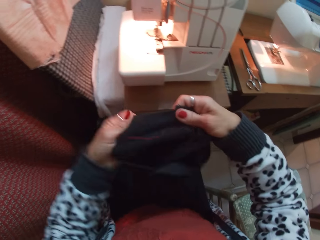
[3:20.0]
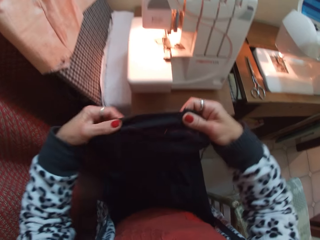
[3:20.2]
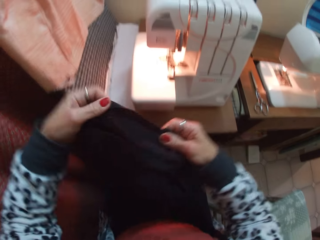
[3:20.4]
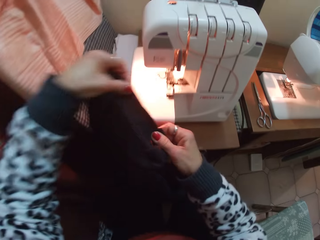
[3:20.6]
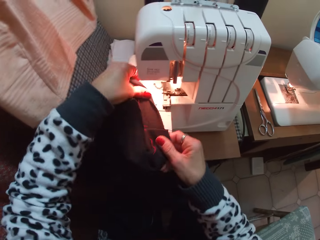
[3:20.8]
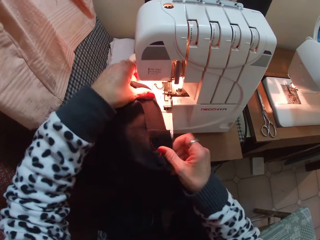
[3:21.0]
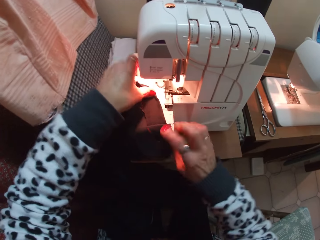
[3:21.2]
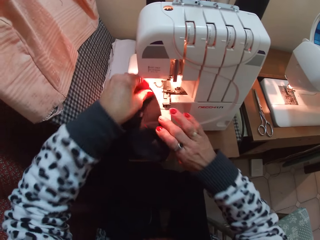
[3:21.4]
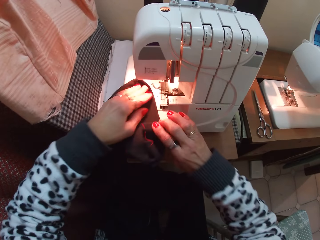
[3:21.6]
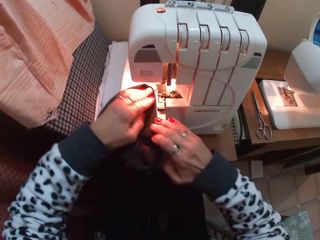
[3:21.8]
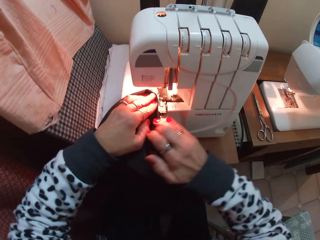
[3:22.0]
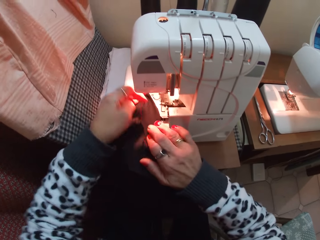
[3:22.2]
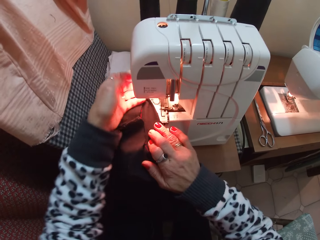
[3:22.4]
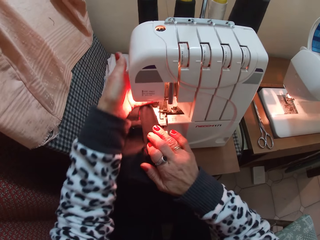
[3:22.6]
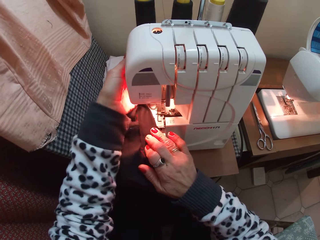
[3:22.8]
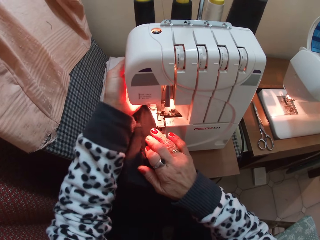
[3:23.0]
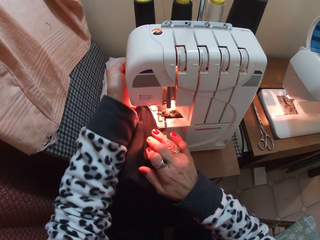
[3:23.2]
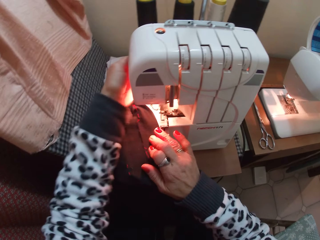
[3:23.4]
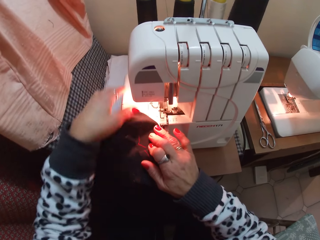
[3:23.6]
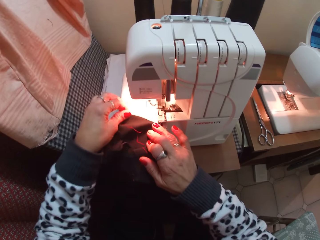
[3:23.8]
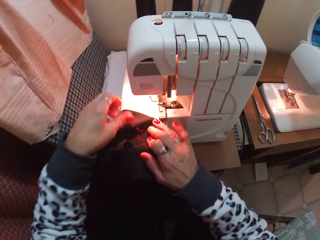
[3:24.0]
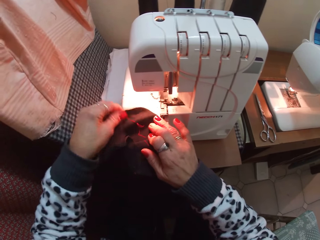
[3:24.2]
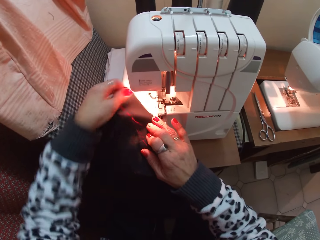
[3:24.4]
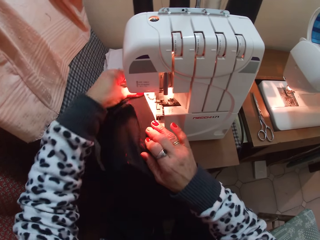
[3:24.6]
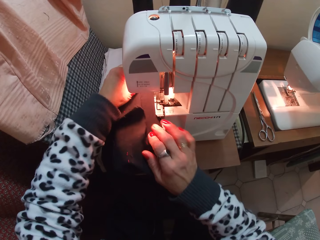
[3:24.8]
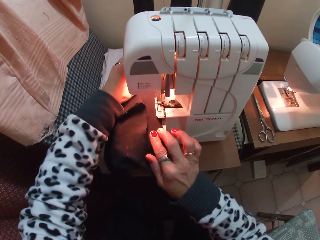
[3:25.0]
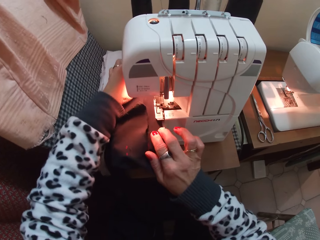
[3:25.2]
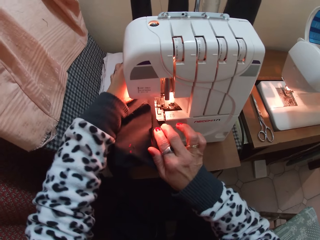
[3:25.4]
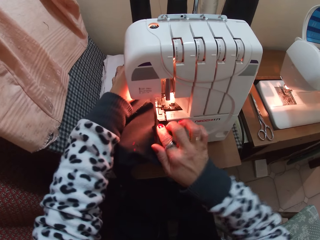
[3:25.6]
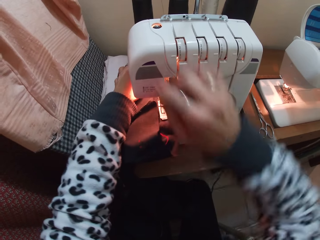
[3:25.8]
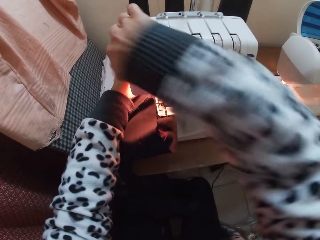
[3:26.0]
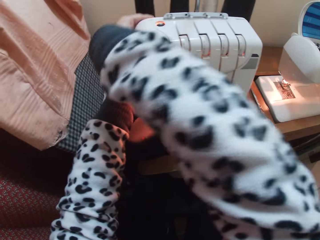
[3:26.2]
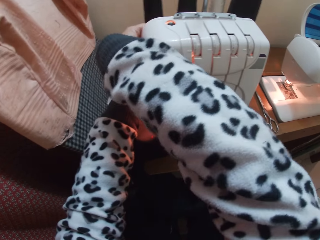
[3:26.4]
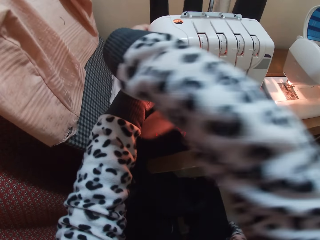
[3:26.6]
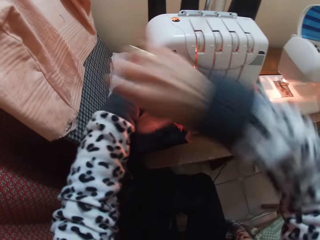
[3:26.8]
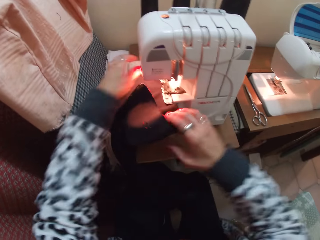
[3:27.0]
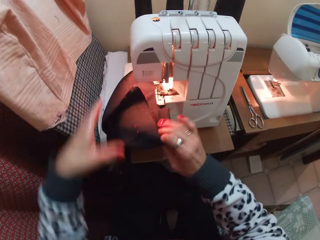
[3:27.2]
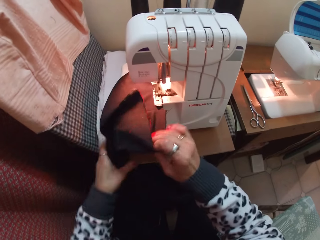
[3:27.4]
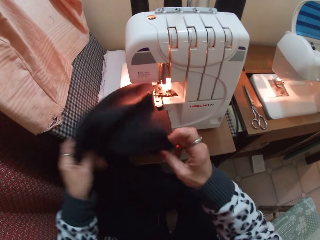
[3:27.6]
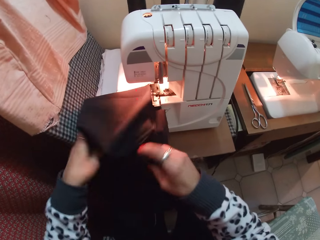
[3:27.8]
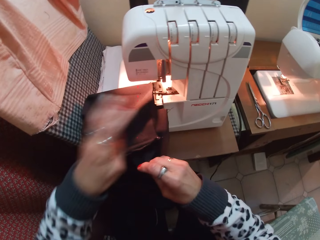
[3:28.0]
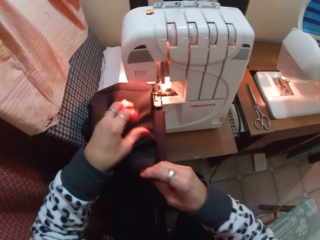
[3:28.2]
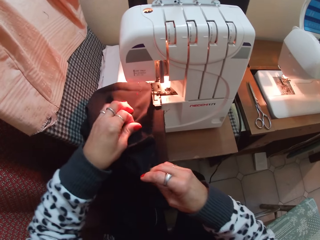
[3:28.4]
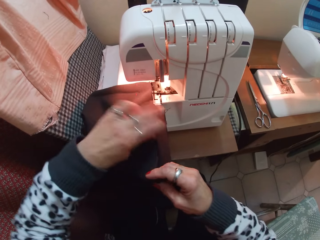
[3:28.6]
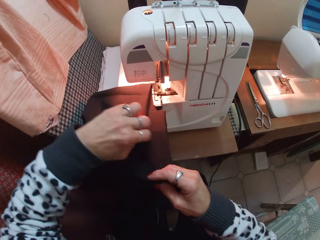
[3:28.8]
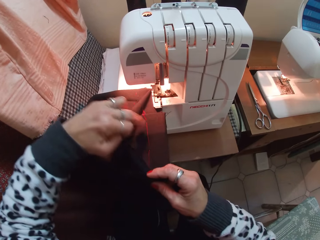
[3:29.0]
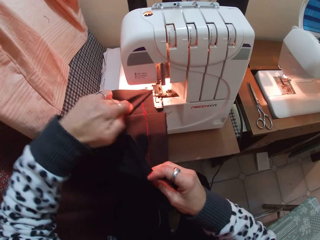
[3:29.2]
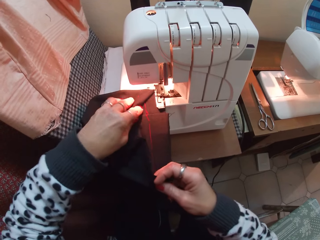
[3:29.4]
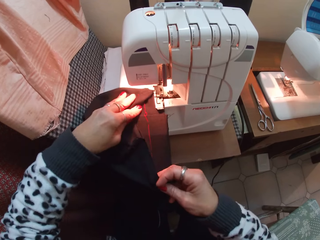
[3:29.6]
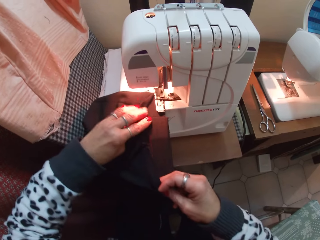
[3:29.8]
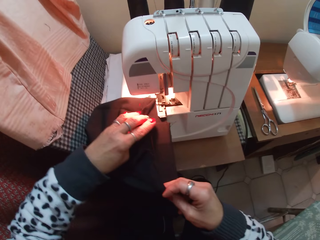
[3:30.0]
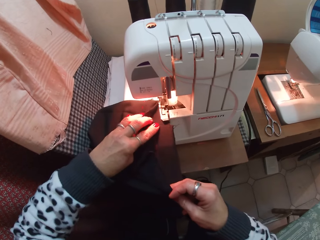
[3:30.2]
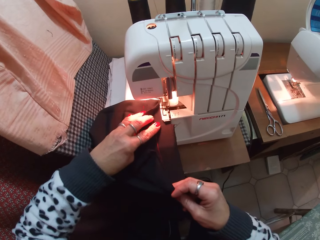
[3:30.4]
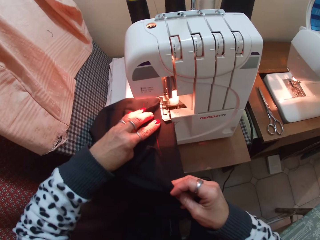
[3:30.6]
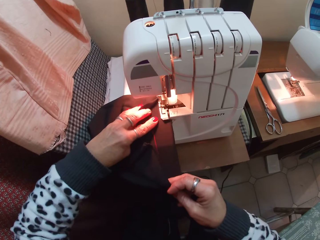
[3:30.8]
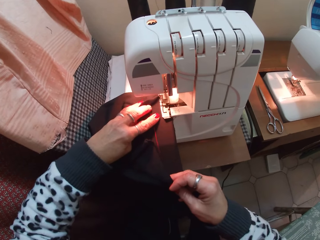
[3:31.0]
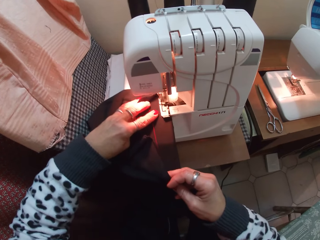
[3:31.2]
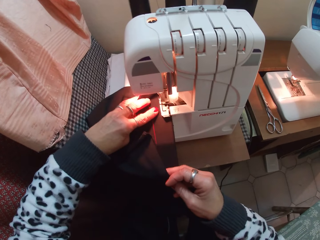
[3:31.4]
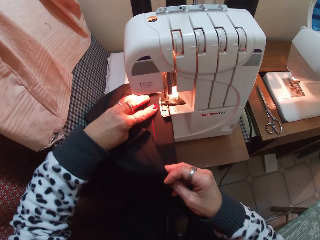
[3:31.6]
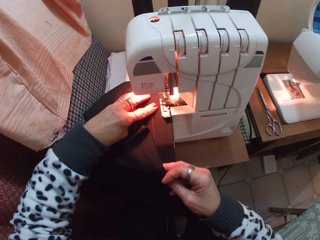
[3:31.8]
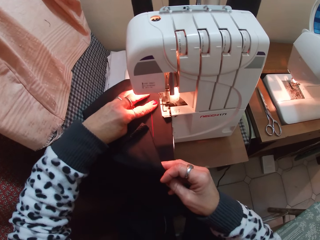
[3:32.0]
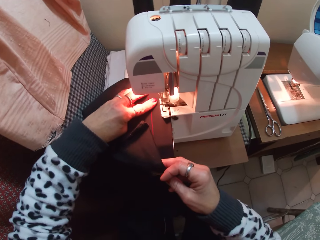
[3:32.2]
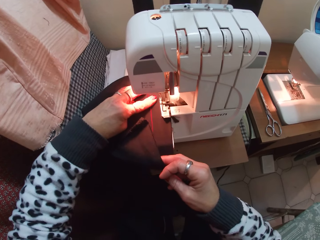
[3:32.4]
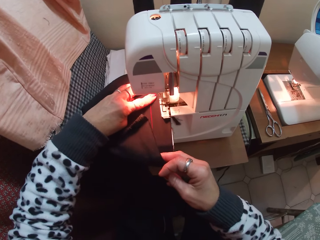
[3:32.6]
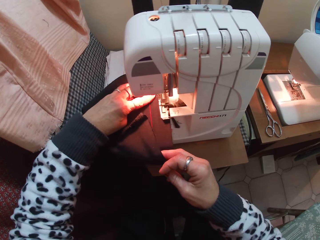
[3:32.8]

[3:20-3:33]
The camera wearer places the trouser on the whip stitch machine. They adjust the sewing machine. They adjust the trouser. They whip stitch the trouser.

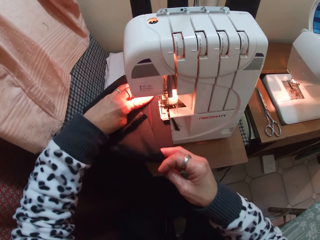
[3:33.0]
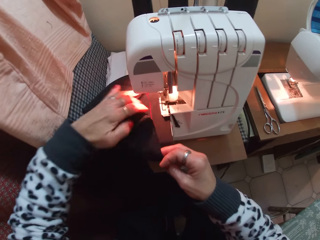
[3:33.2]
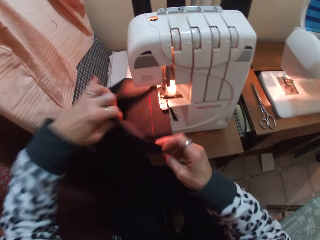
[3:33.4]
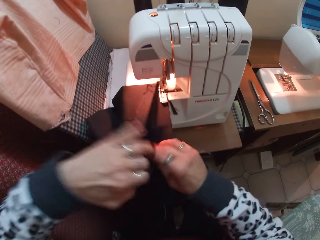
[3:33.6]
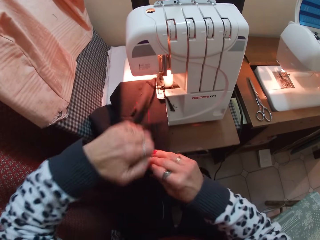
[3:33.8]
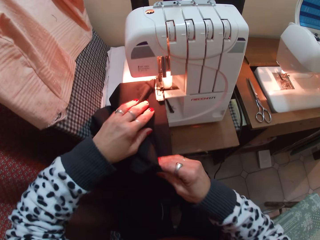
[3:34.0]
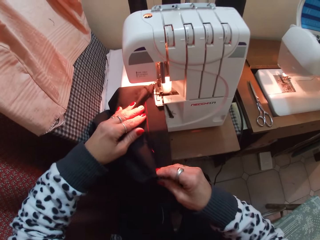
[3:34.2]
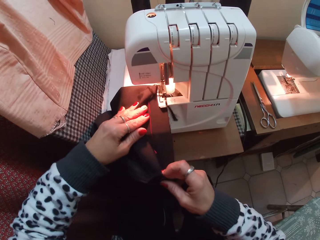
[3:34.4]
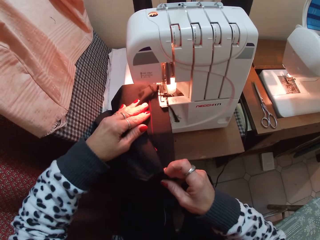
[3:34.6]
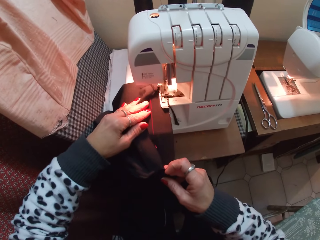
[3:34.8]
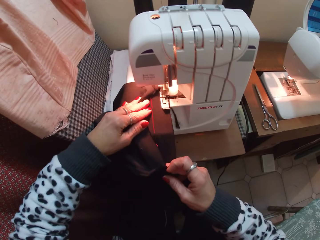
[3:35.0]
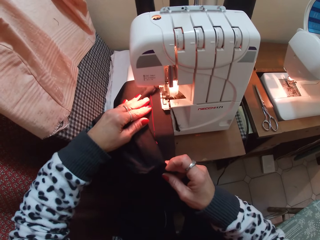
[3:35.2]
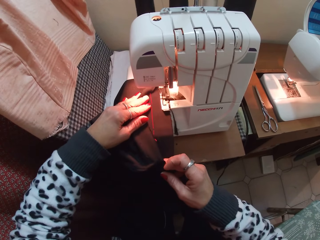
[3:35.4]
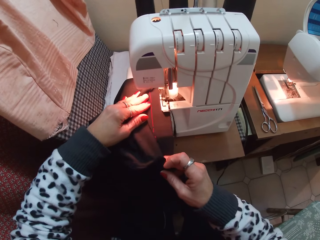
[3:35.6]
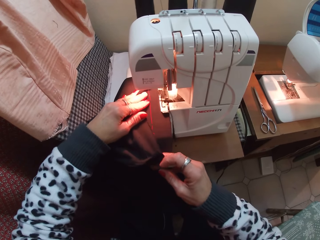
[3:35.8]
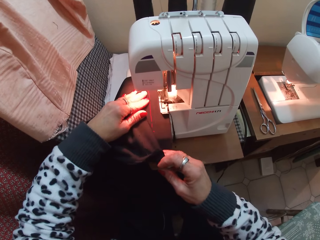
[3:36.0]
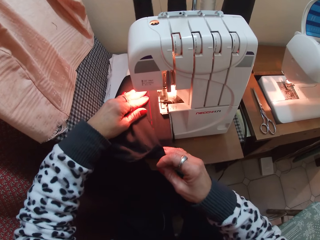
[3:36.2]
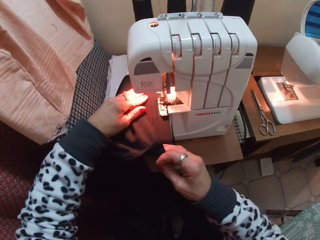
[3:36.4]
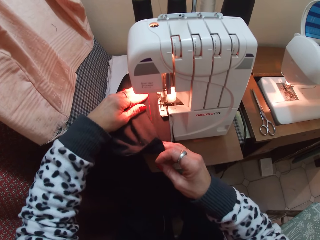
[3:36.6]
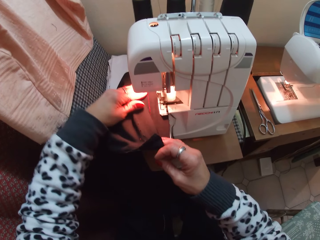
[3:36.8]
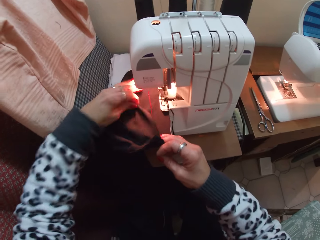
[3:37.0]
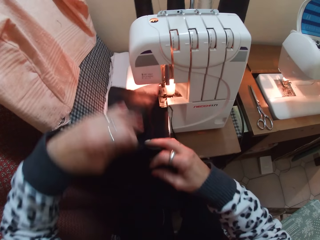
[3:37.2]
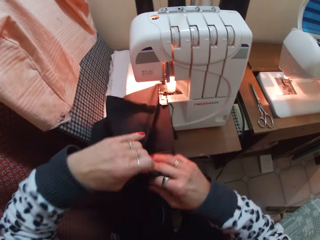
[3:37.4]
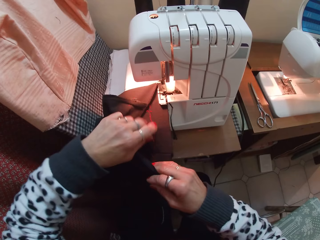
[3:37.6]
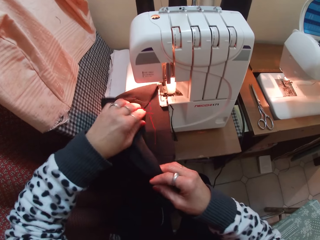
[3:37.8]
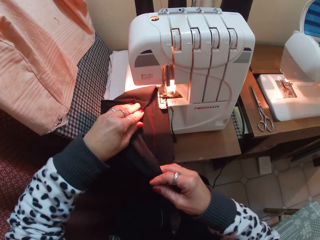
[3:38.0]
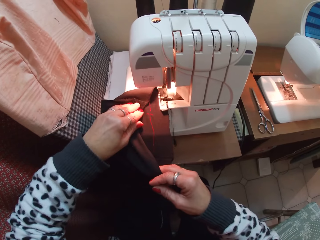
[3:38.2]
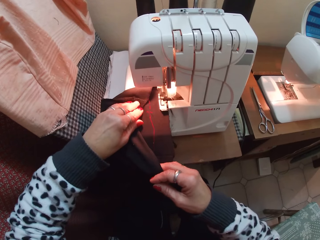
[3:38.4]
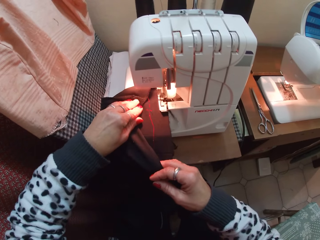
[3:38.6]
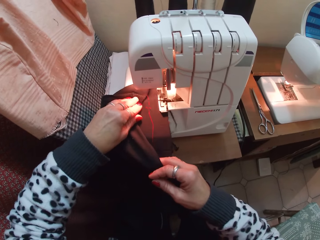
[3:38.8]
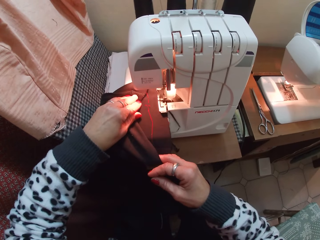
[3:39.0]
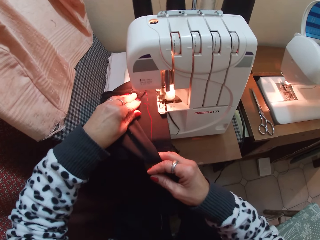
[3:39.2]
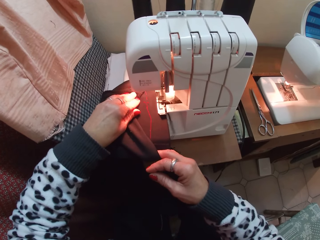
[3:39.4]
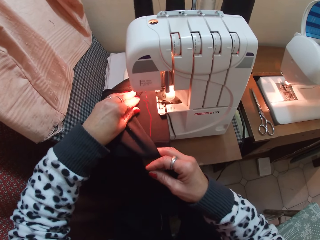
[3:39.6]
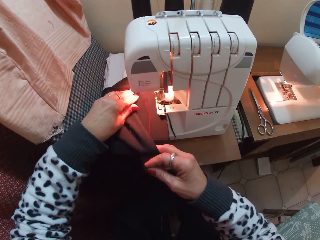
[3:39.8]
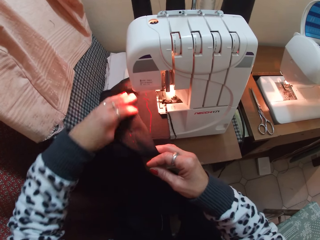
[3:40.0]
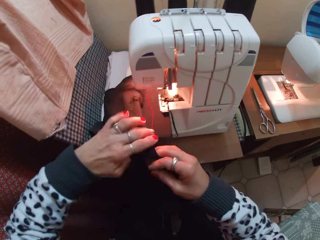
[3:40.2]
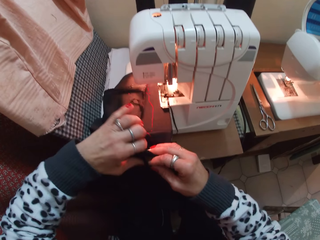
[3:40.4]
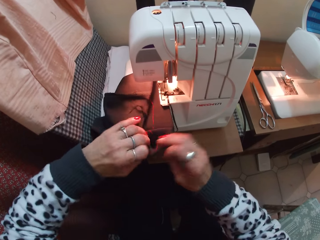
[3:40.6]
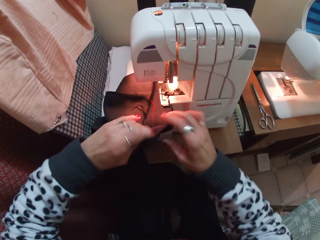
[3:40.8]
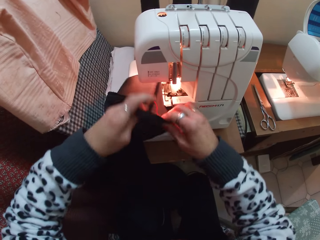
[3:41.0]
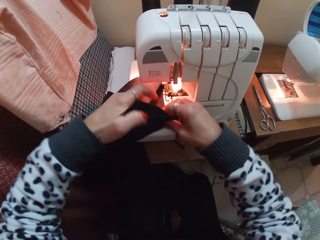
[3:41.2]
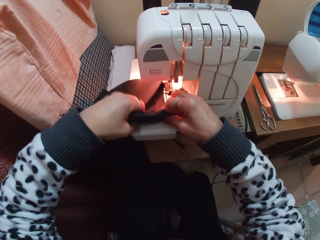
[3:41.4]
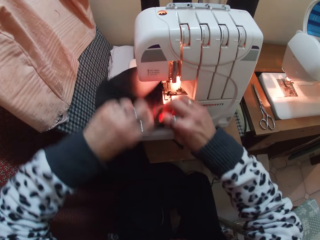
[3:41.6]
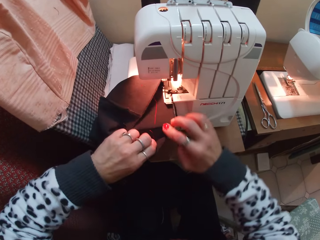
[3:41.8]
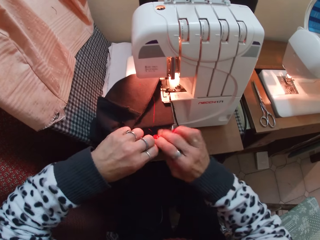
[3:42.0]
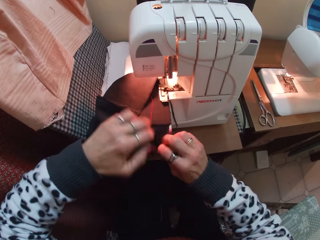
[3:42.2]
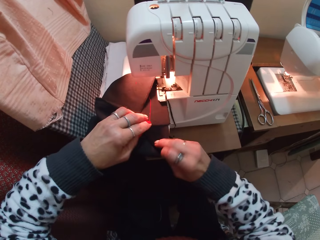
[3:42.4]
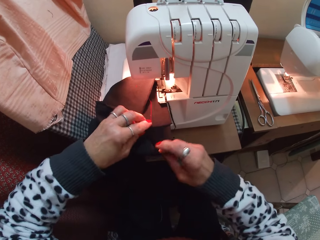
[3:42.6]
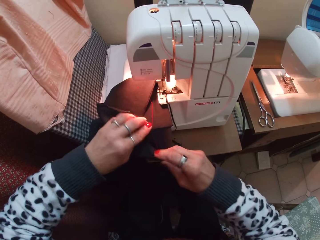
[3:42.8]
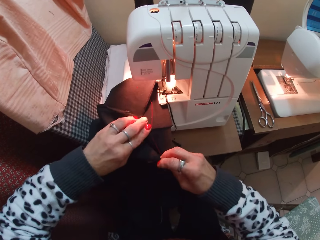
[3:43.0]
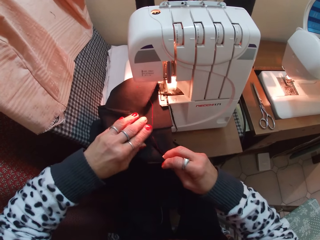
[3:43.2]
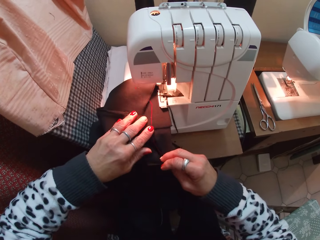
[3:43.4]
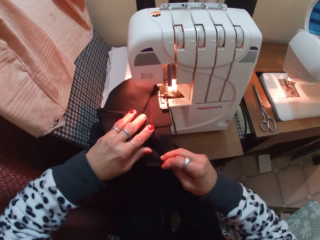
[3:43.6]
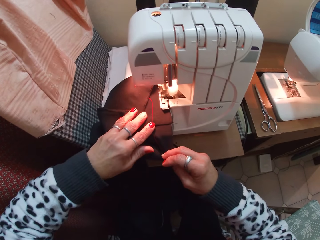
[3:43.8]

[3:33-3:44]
The camera wearer pushes the fabric through the sewing machine. They sew the fabric. They adjust the fabric. They sew the fabric. They hold the fabric.
